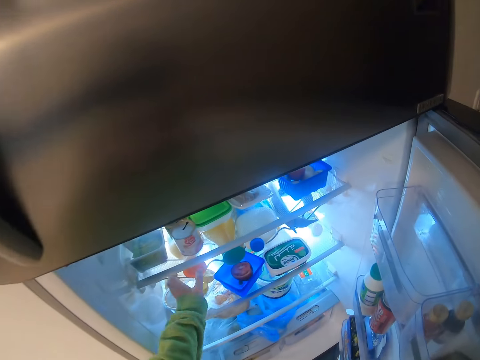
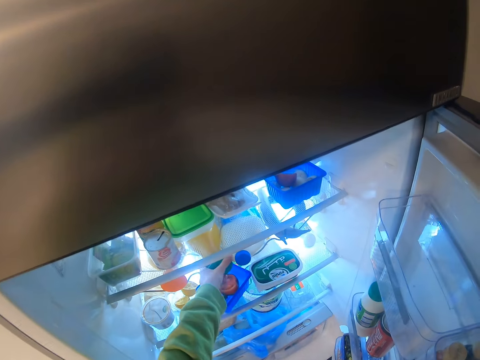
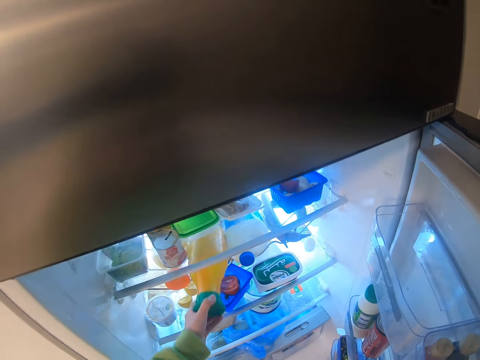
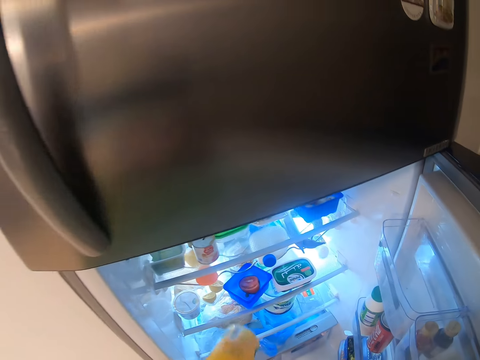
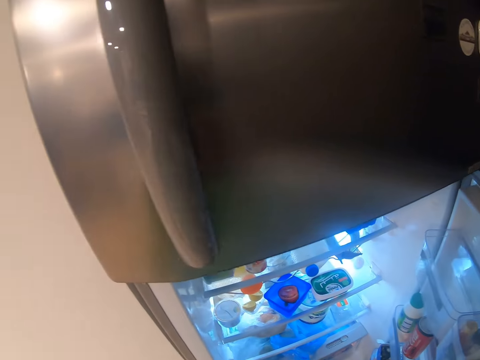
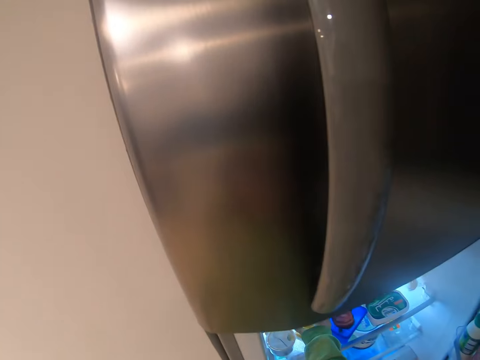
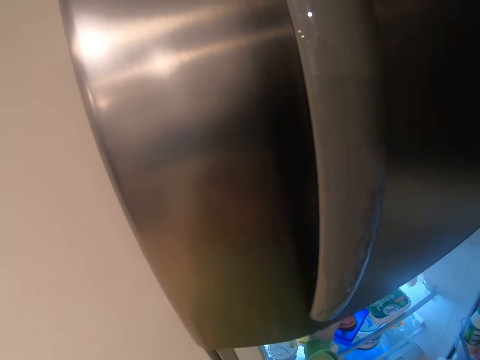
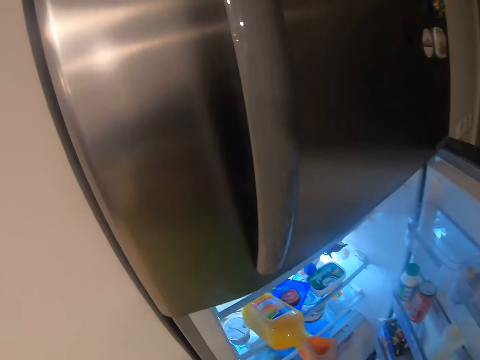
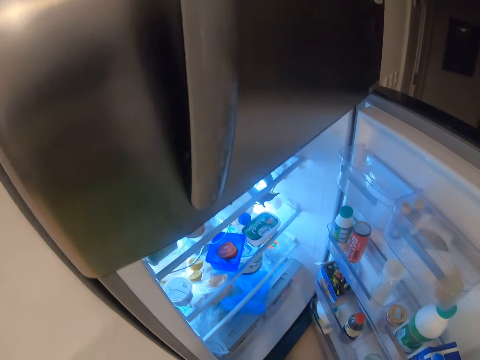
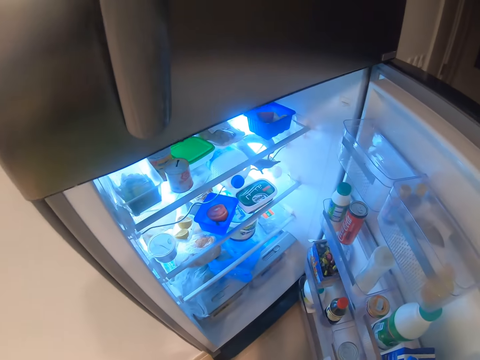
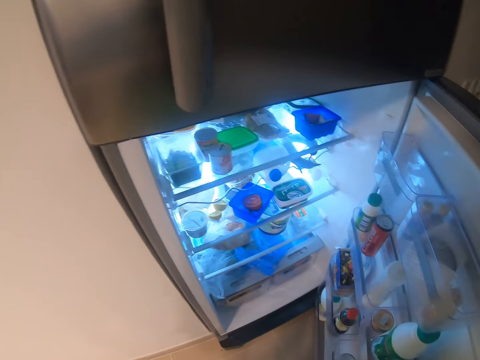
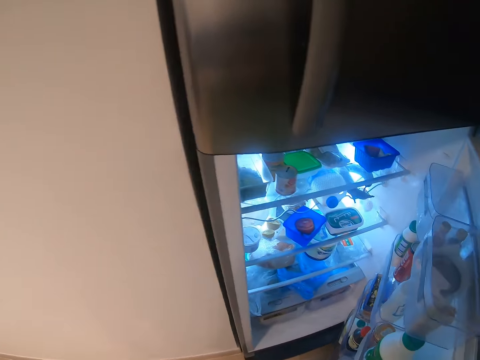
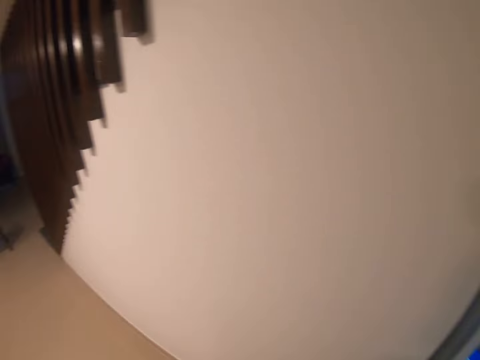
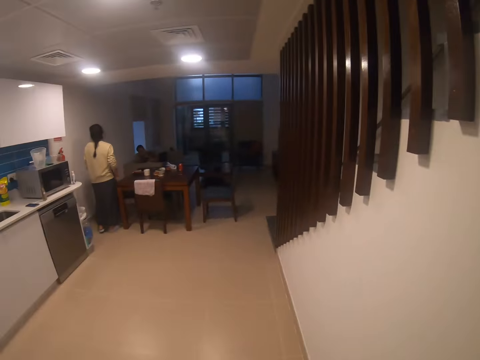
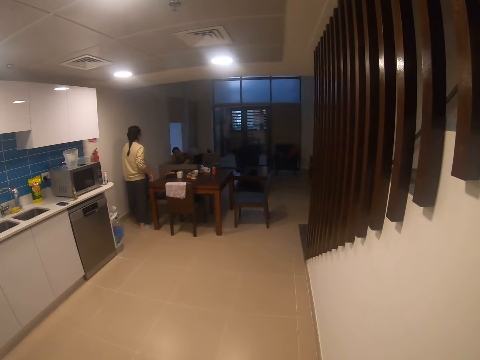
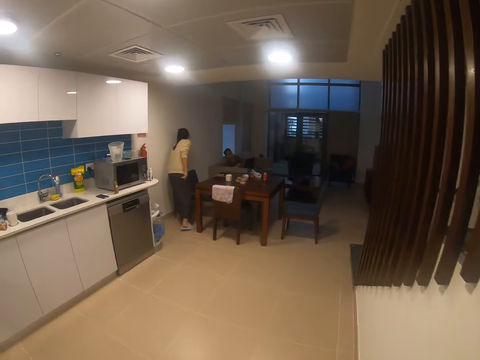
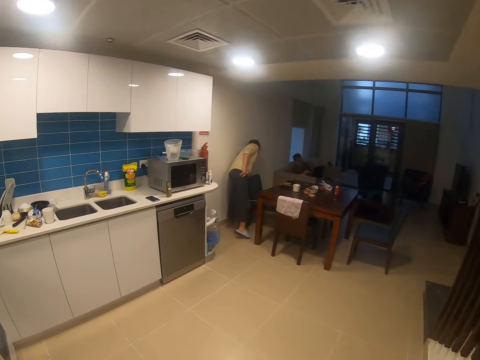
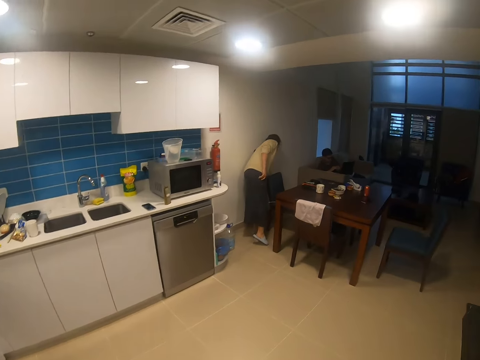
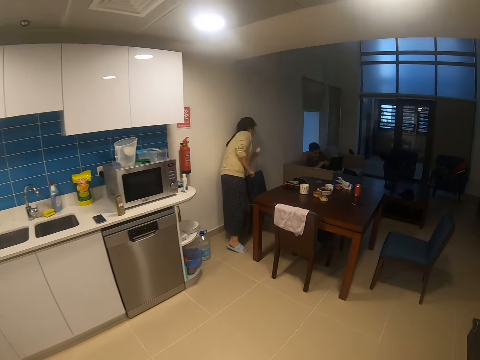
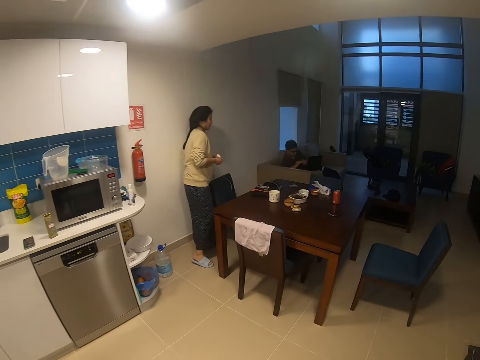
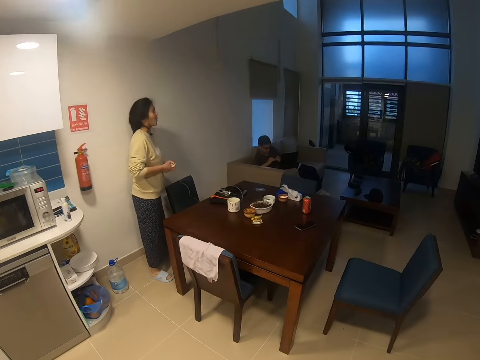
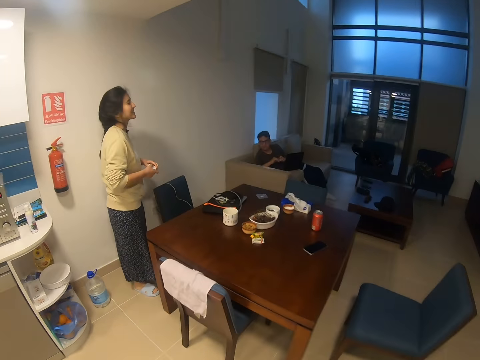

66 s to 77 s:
The camera wearer grabs a bottle of juice from the fridge. They close the fridge. They walk to the dining area. A person grabs a charger. The person folds the charger cable.

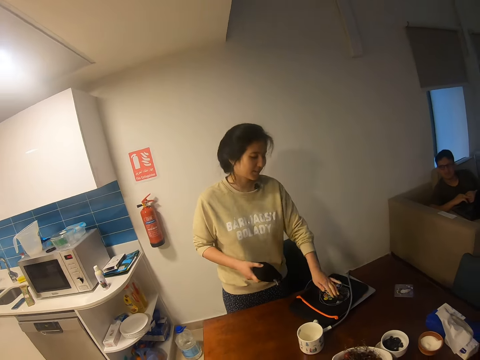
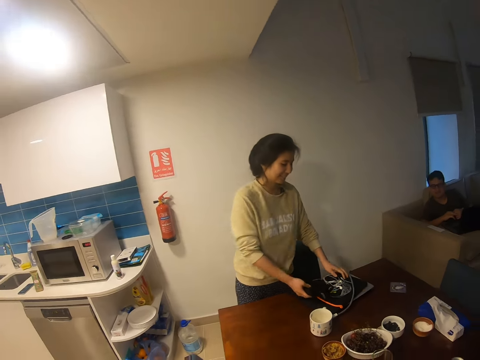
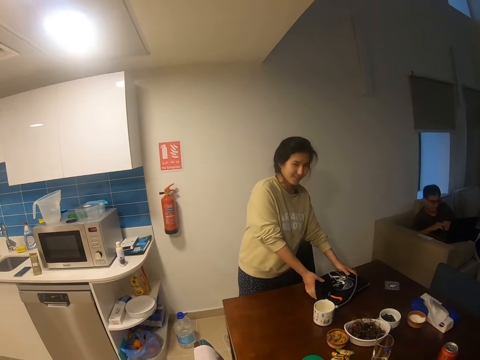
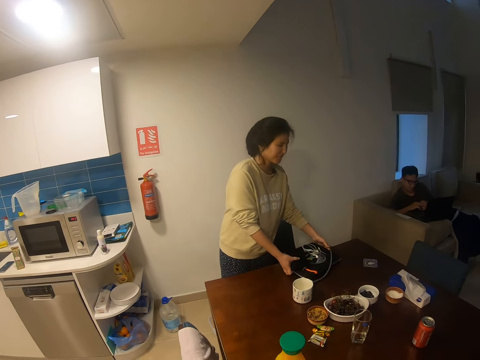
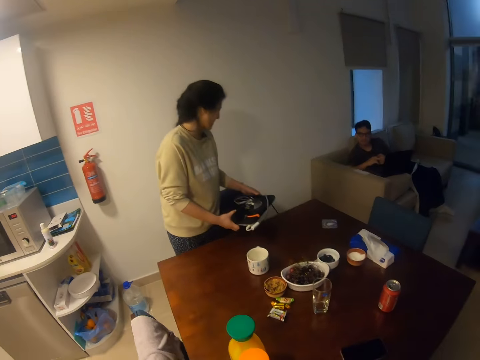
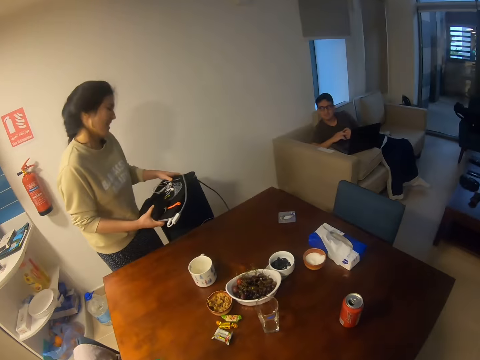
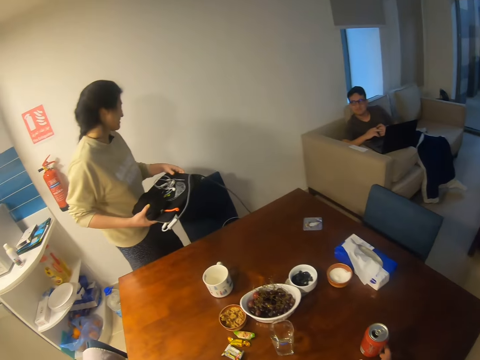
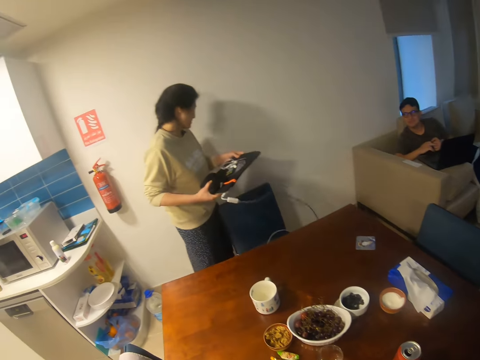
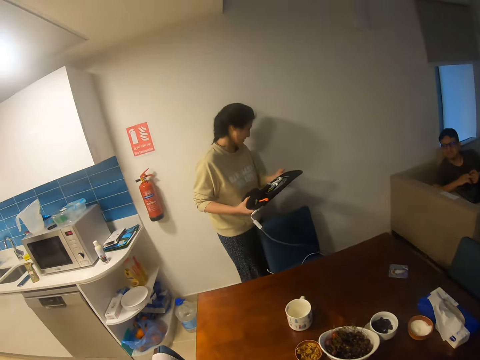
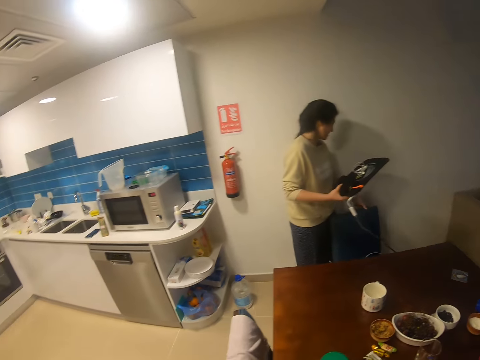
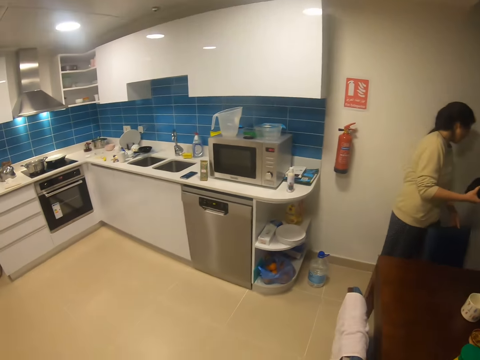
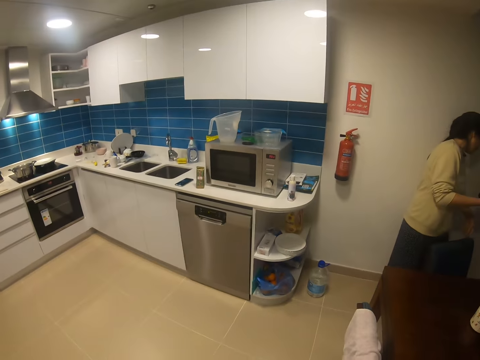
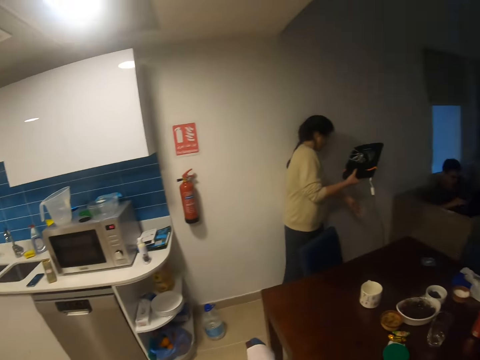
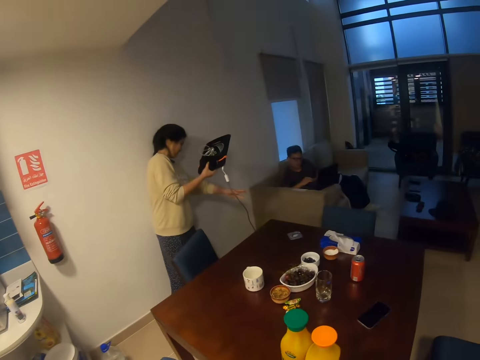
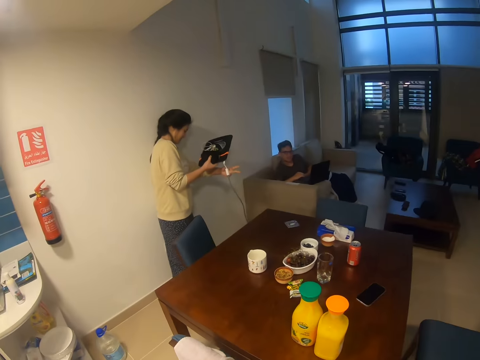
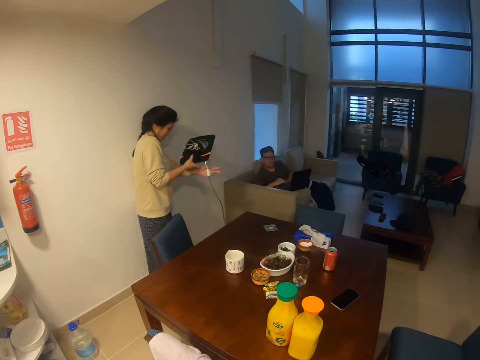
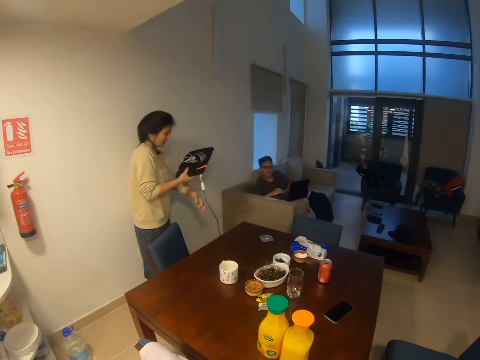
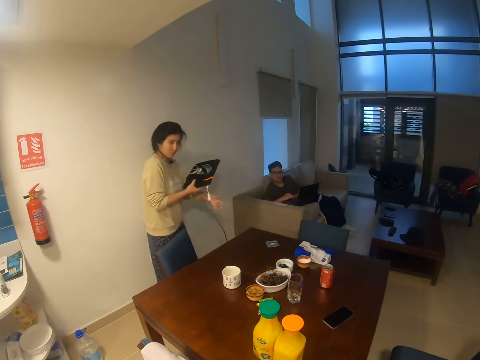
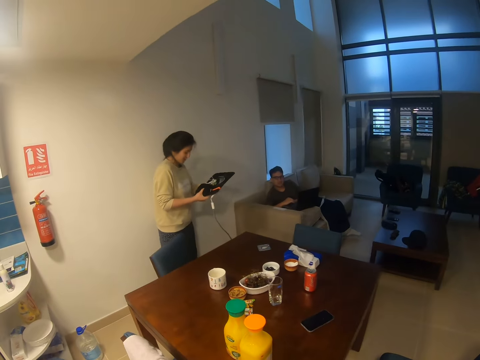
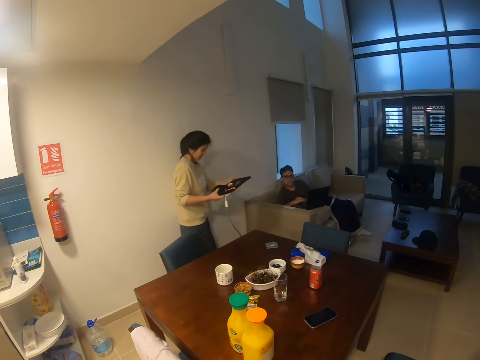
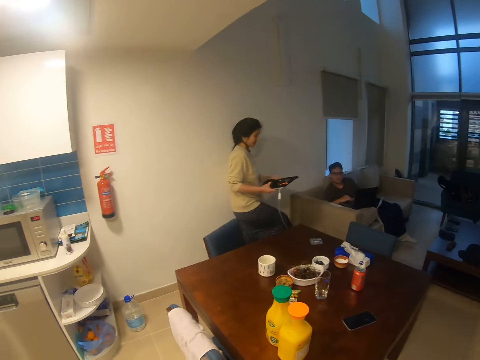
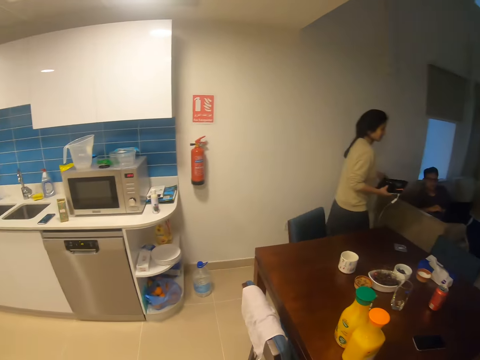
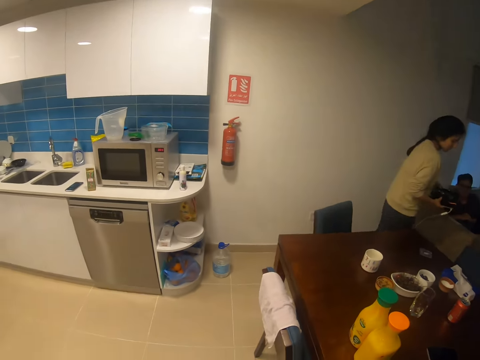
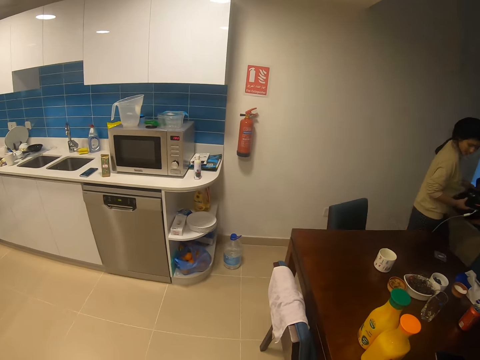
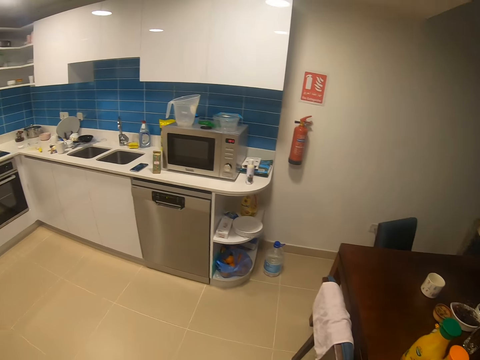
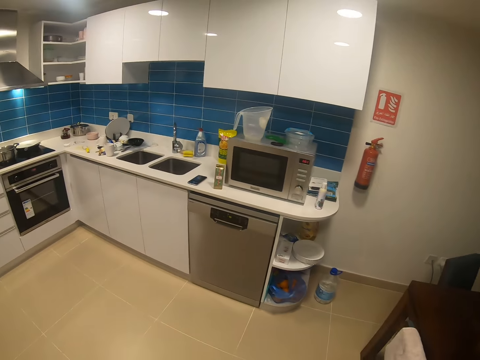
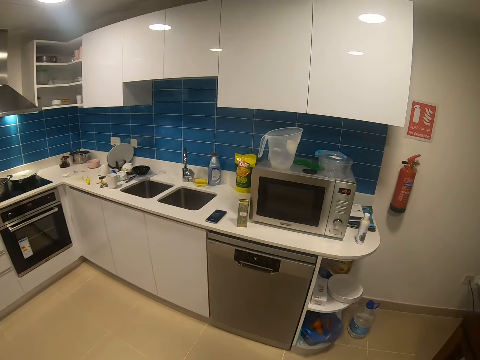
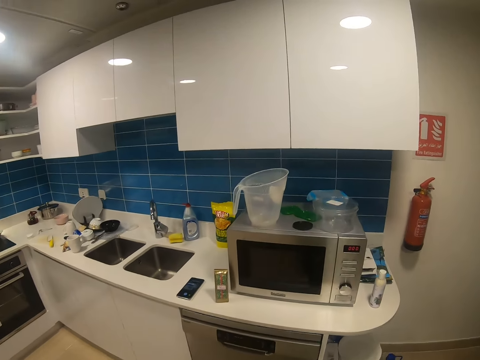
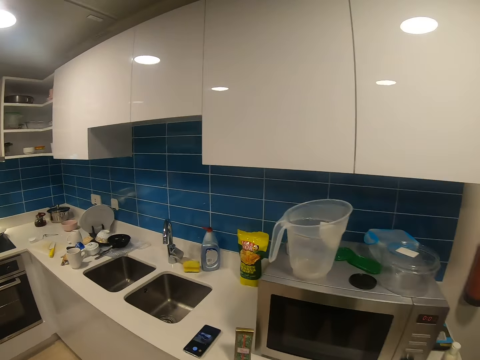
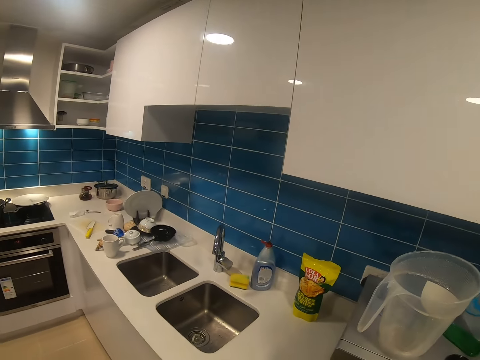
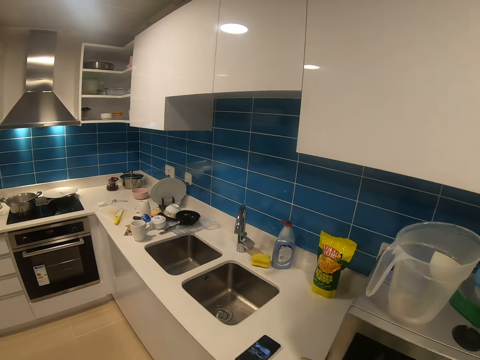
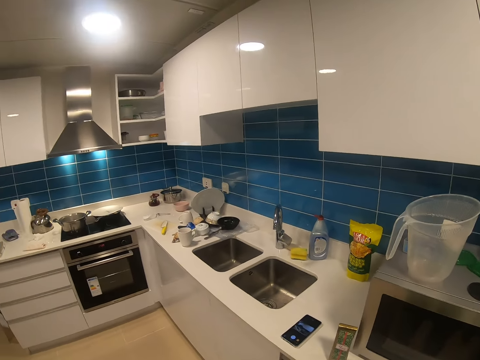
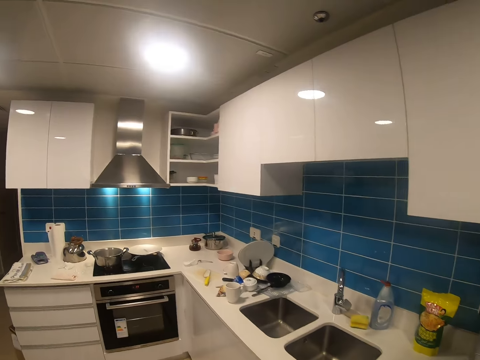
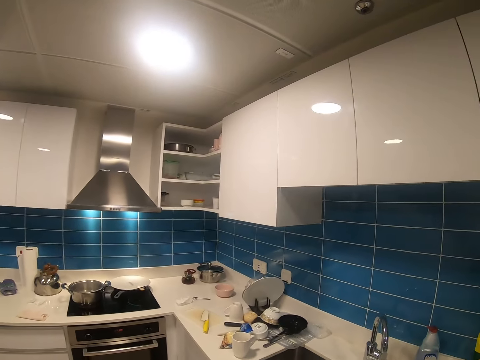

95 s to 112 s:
A person grabs the laptop. The camera wearer walks around the house.
